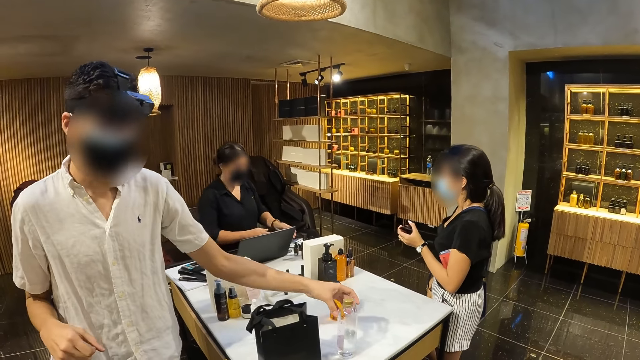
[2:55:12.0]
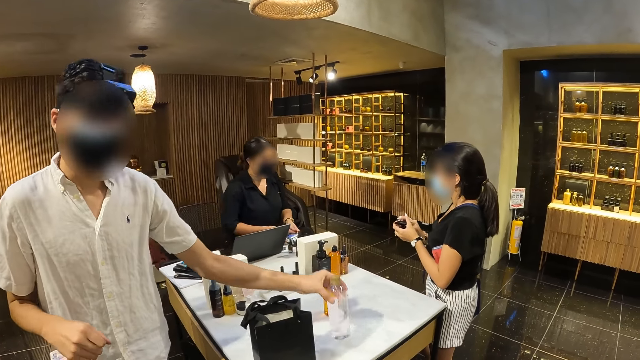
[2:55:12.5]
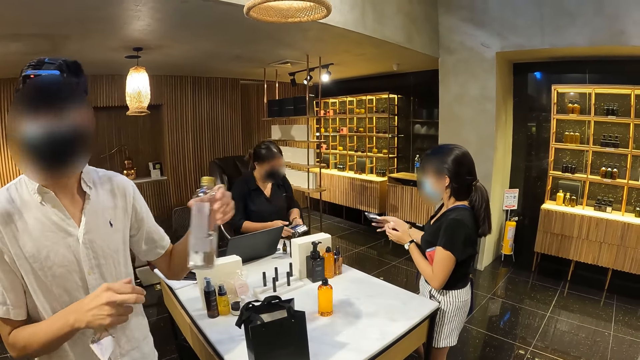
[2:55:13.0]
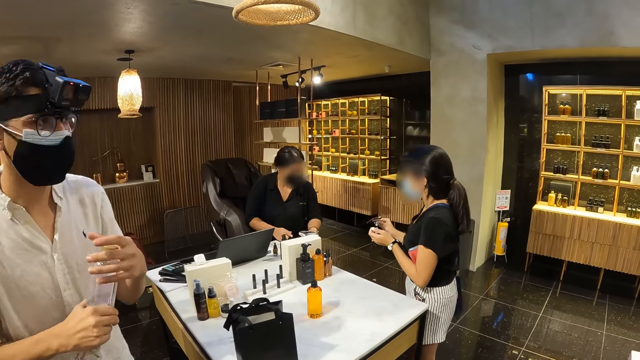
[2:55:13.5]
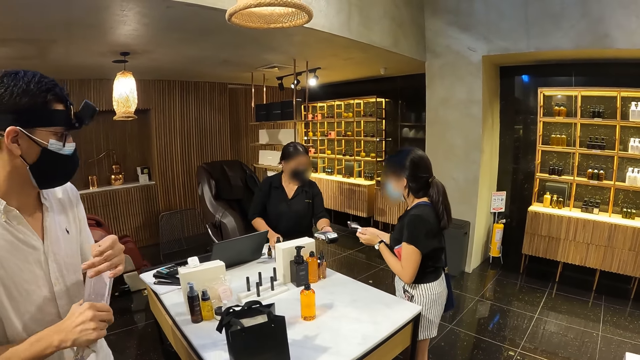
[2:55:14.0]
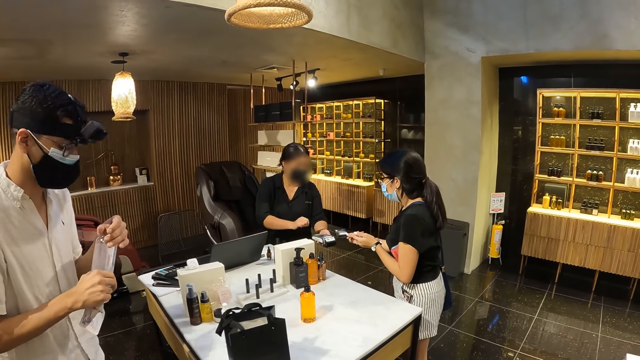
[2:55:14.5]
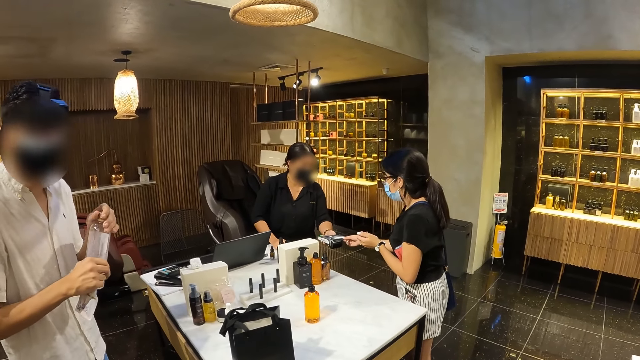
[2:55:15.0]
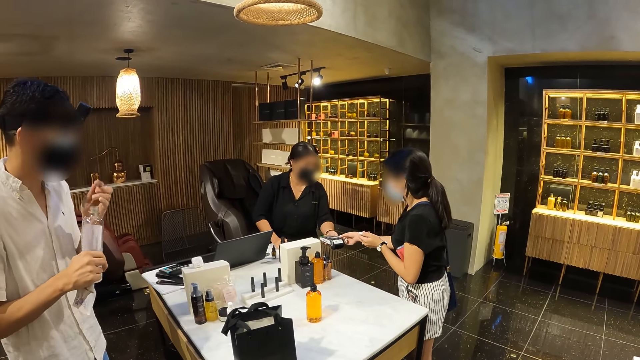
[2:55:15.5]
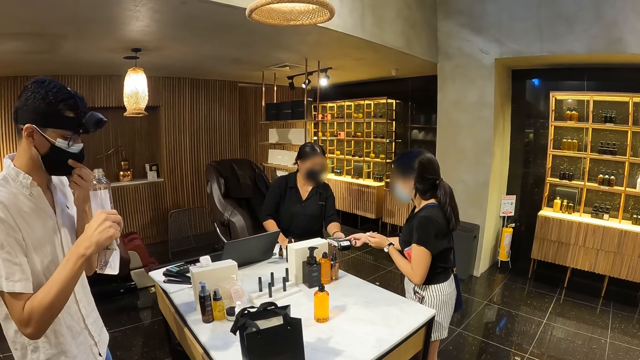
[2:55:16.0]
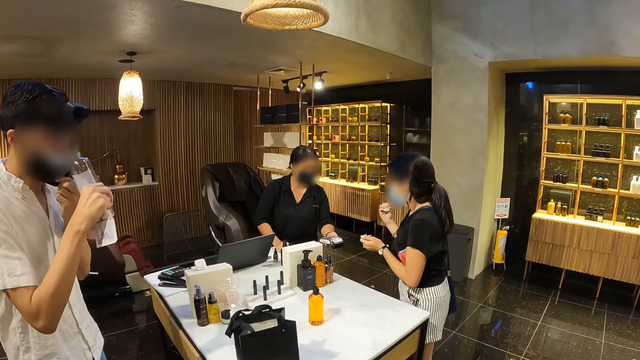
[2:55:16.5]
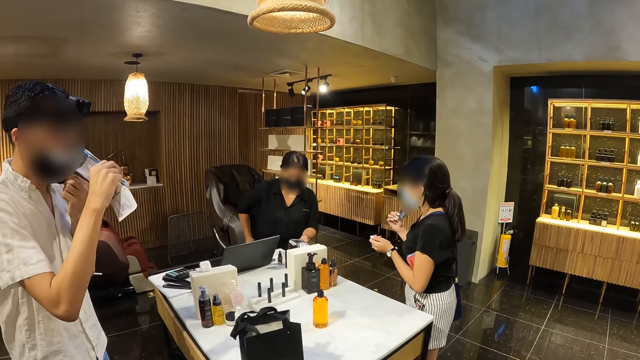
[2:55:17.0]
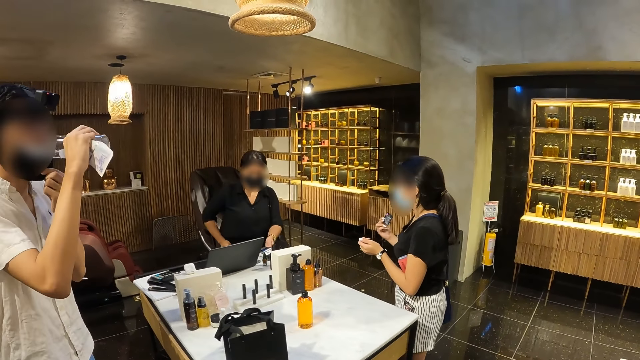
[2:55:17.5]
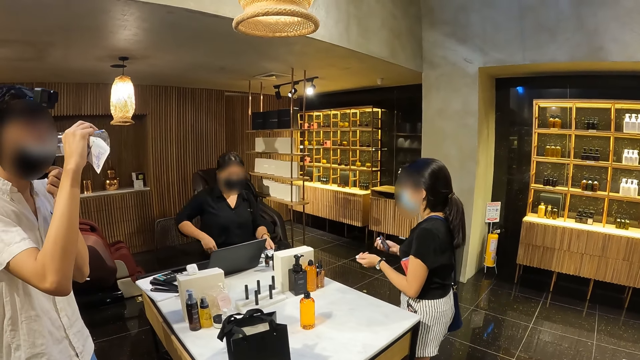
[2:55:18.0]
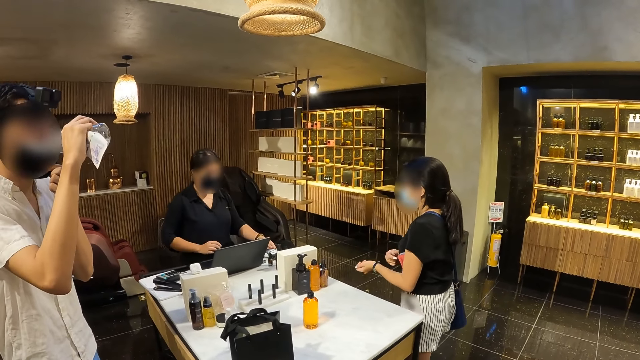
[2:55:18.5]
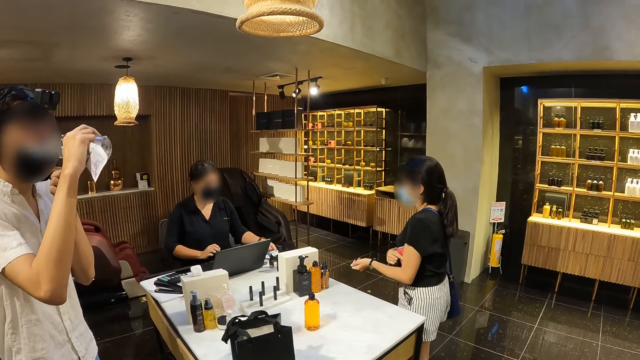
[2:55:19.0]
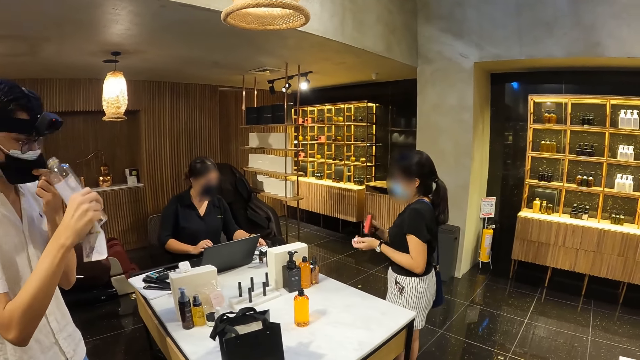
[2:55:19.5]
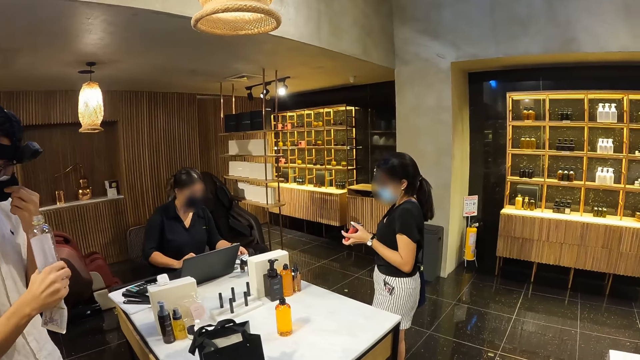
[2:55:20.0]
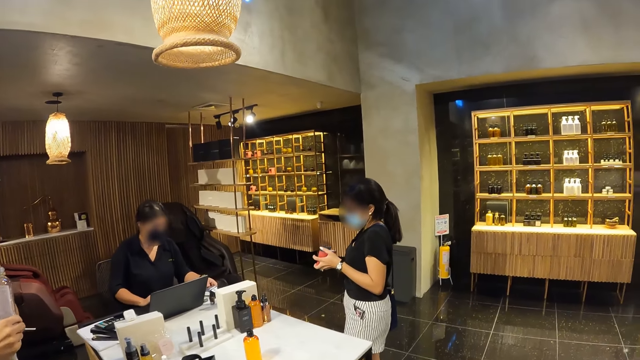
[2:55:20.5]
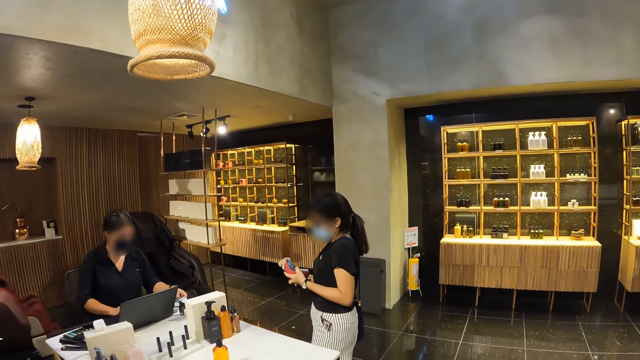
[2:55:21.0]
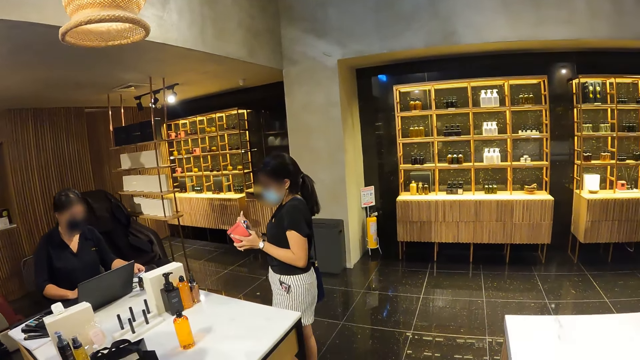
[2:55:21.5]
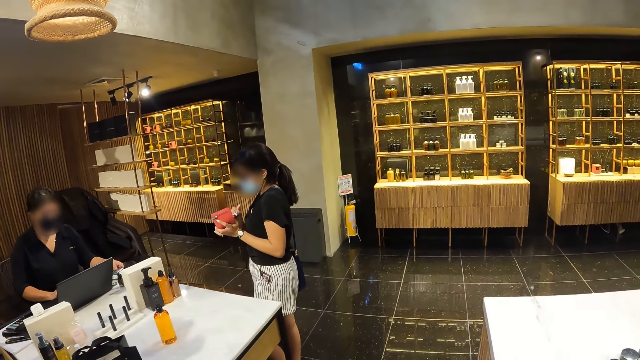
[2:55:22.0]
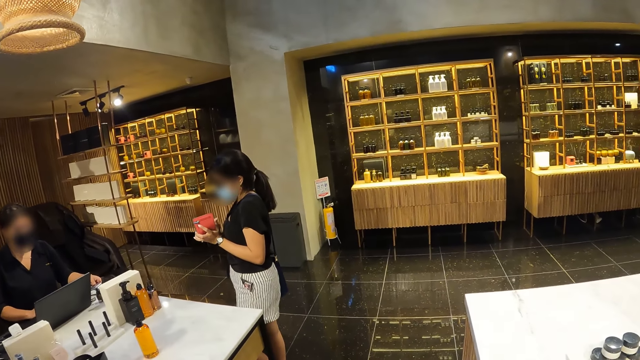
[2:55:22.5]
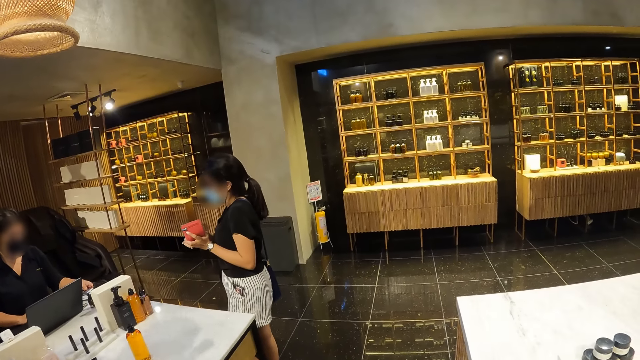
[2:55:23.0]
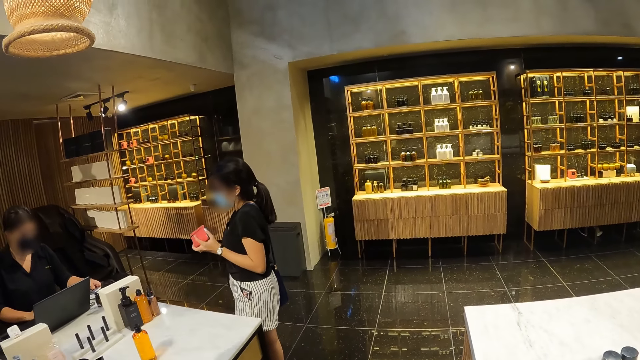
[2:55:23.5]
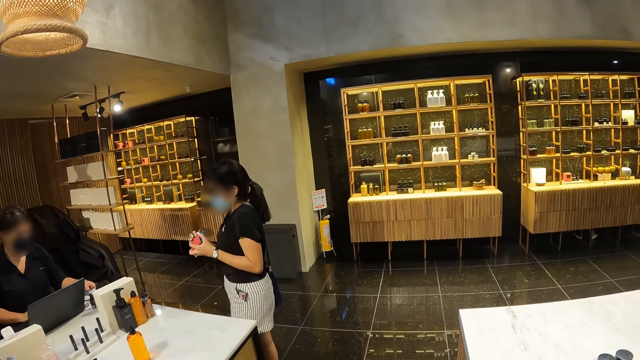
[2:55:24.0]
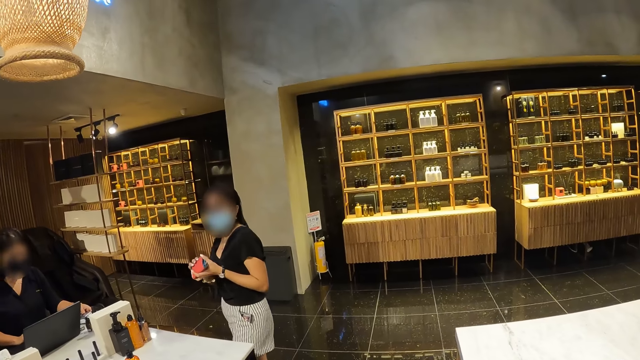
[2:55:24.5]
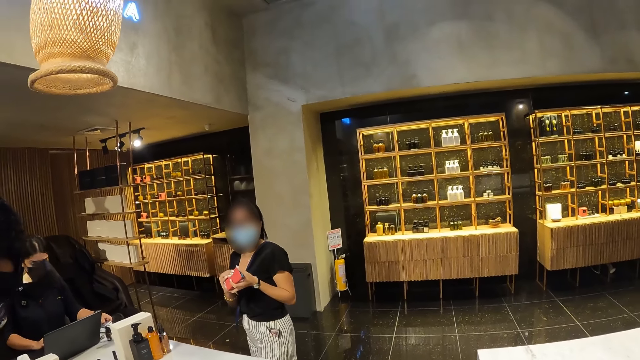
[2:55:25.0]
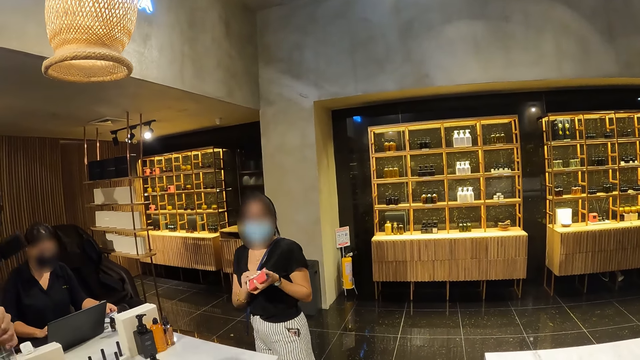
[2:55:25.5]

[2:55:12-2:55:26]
The woman picks up the POS machine from the table with her hands. The other woman passes the ATM card from her left hand to her right hand. The man picks up the bottle, passes the bottle of water from his left hand to his right hand. The first woman holds the POS machine with her left hand. The man opens the lid on the bottle of water in his right hand with his left hand. The first woman touches the POS machine in her left hand with her right index finger. The other woman touches the POS machine in the left hand of the first woman with the ATM card in her right hand. The man adjusts his nose mask with his left hand and drinks from the bottle of water in his right hand. The first woman drops the POS machine on the table with her left hand. The other woman takes the wallet from her left armpit with her right hand. The man adjusts his nose mask with his left hand. The other woman holds the wallet with her left hand and opens the wallet in her left hand with her right hand. The first woman operates the laptop on the table with her right hand. The other woman picks the card in the wallet, puts the ATM card in the wallet with her right hand, and closes the wallet with her hands.

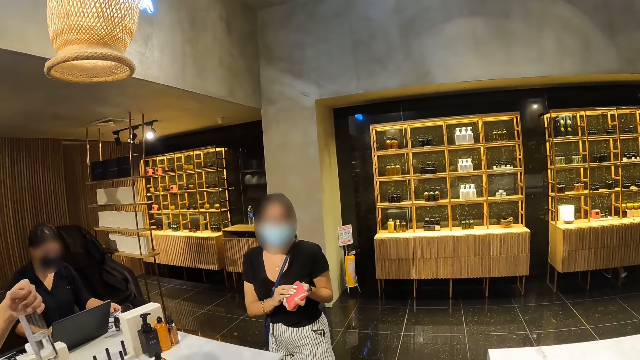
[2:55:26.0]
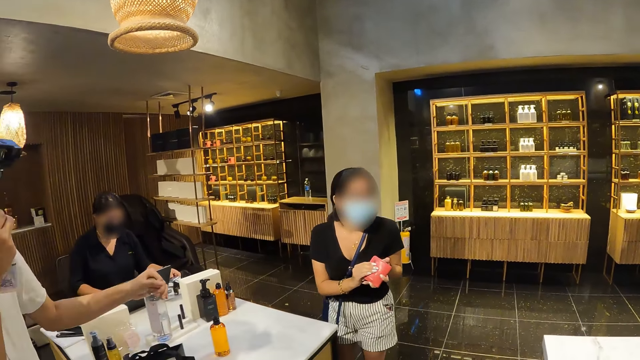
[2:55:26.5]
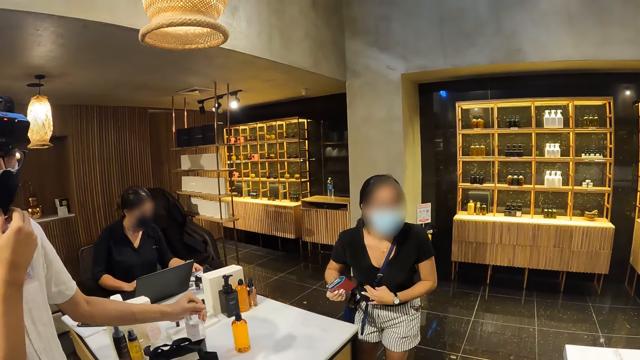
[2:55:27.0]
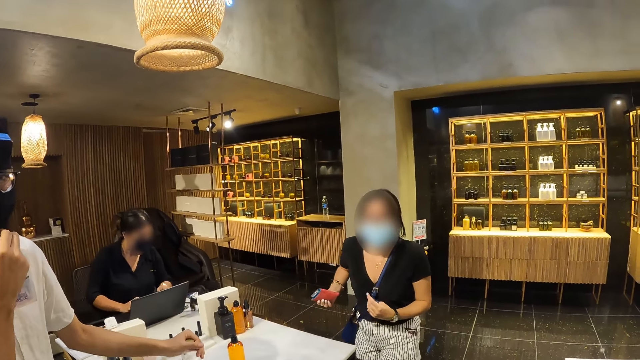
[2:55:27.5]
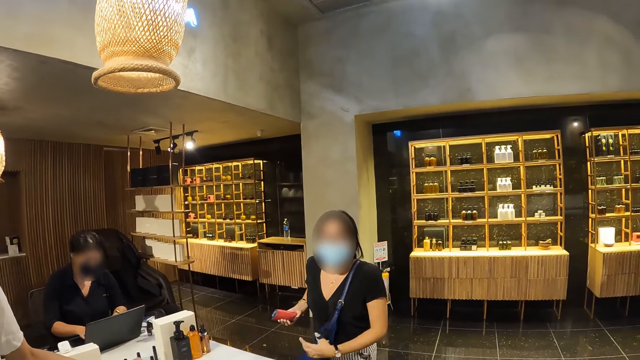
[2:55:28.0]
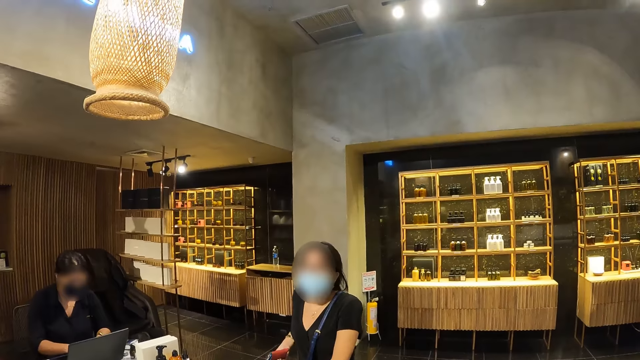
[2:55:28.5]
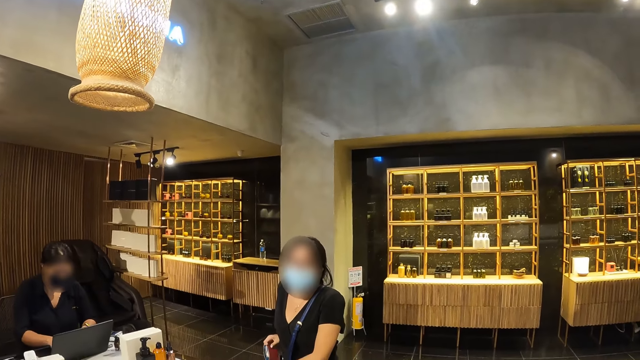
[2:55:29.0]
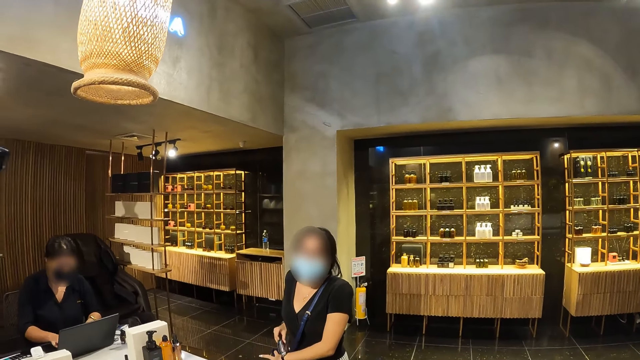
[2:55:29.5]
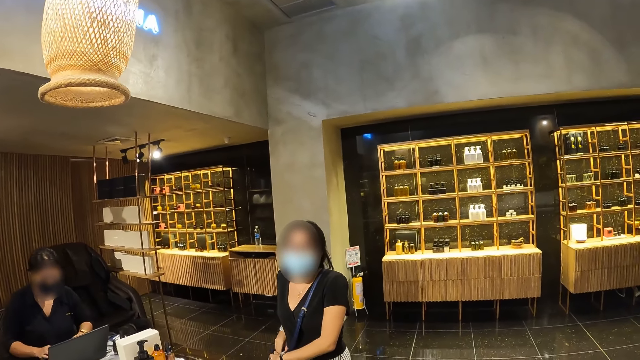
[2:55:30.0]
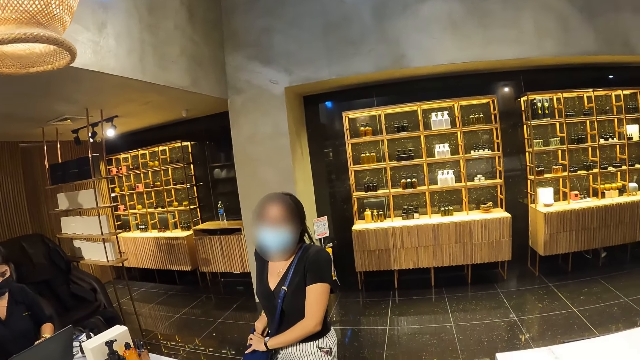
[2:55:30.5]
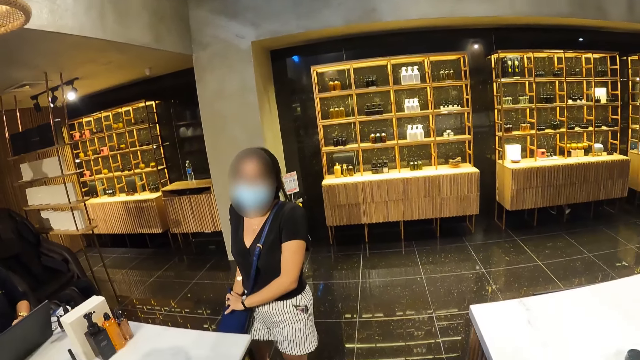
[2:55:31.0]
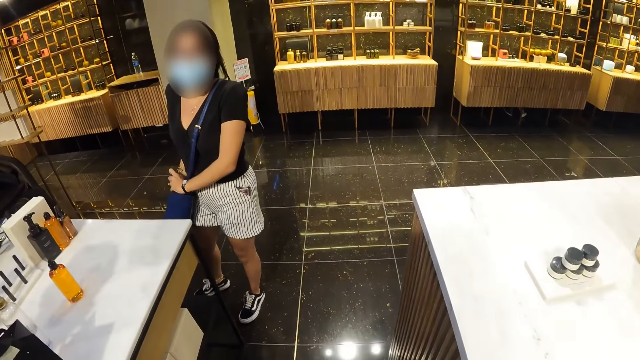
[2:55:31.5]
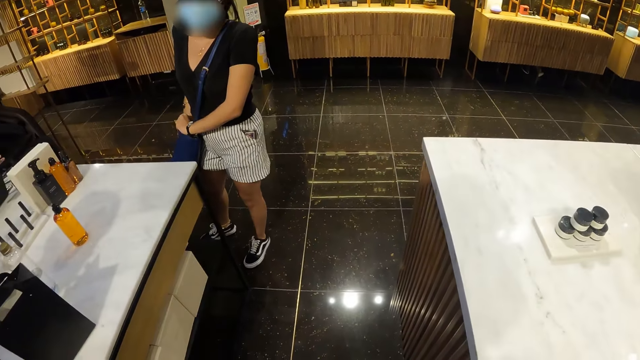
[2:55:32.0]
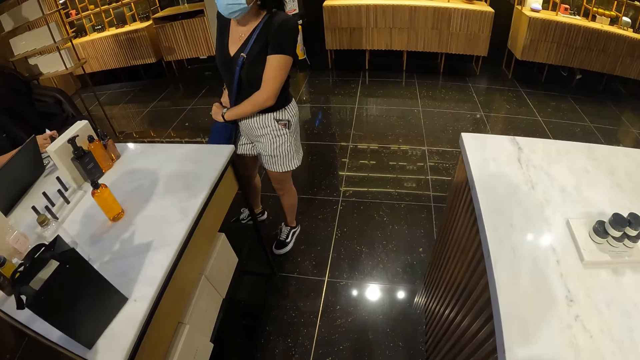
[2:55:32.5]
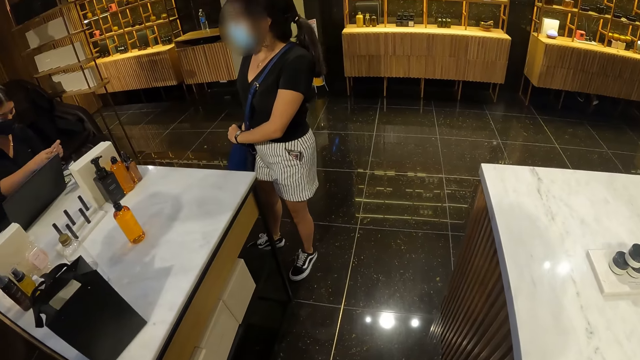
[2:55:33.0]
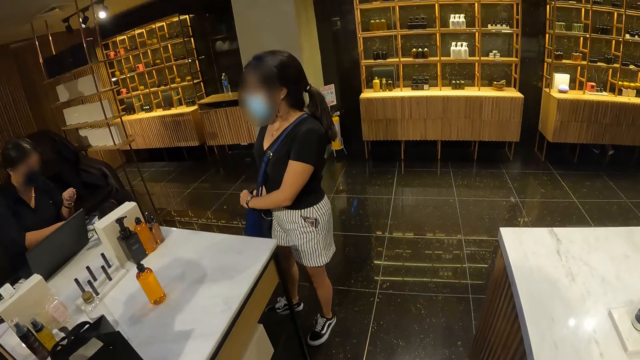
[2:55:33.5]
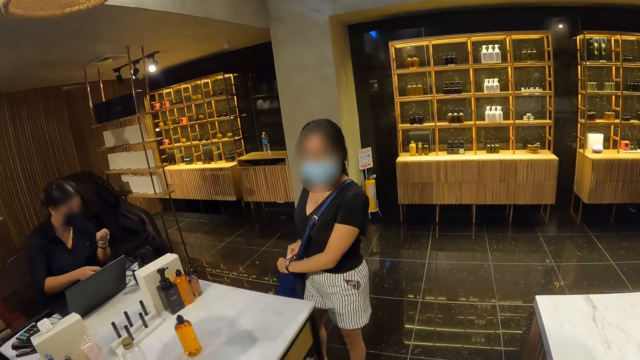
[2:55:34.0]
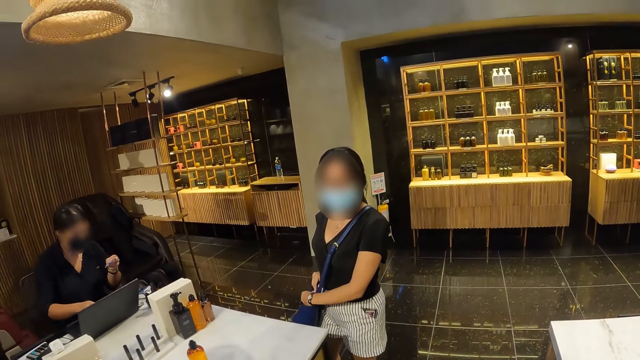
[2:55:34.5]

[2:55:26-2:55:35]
The man drops the bottle of water on the table with his left hand. A woman adjusts her purse with her left hand. The man adjusts his nose mask with his left hand. Another woman operates the laptop on the table with her hands. The first woman puts the wallet in her purse with her right hand. The other woman holds the POS machine with her left hand, cuts a paper from the POS machine with her right hand, passes the paper from her right hand to her left hand, and operates the laptop on the table with her right hand.
